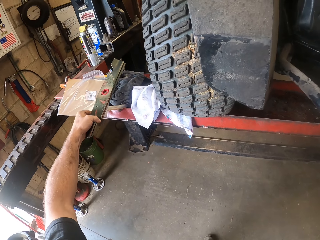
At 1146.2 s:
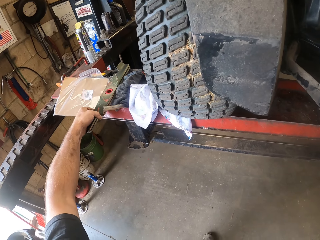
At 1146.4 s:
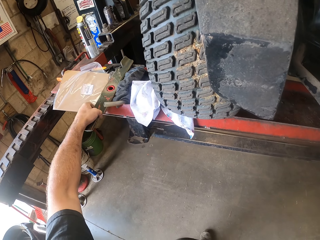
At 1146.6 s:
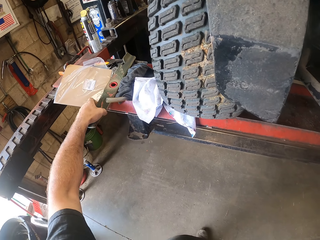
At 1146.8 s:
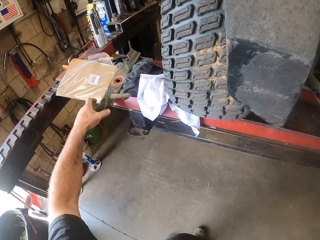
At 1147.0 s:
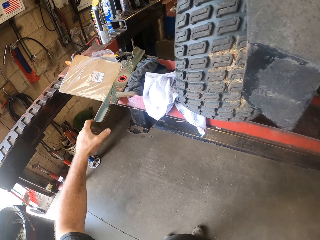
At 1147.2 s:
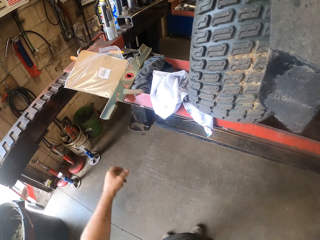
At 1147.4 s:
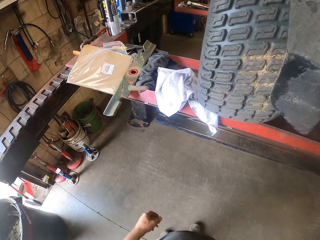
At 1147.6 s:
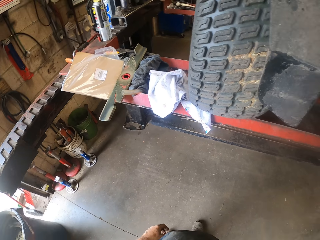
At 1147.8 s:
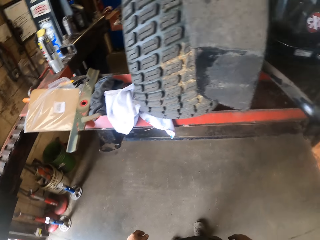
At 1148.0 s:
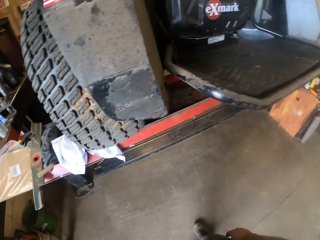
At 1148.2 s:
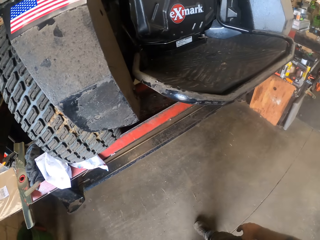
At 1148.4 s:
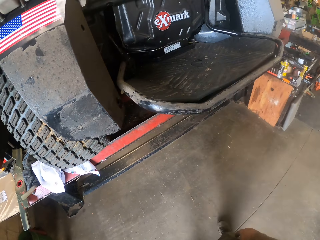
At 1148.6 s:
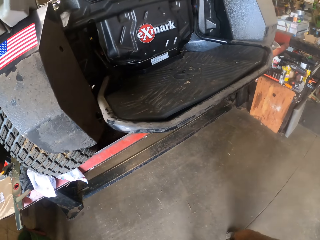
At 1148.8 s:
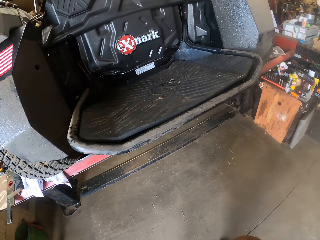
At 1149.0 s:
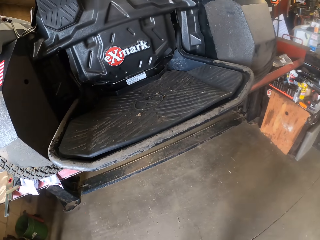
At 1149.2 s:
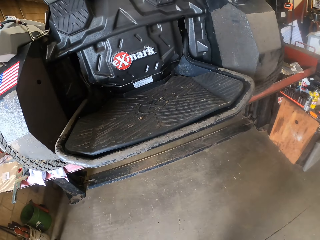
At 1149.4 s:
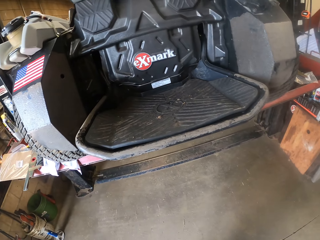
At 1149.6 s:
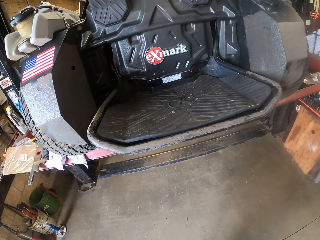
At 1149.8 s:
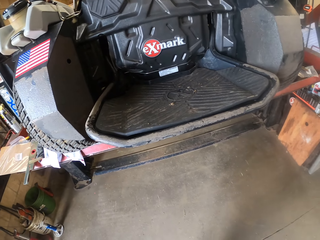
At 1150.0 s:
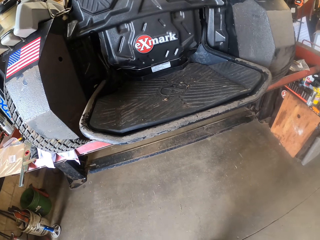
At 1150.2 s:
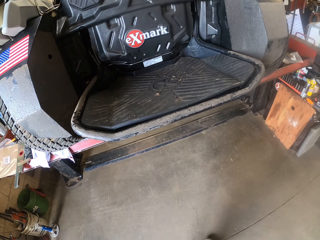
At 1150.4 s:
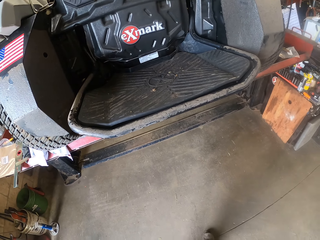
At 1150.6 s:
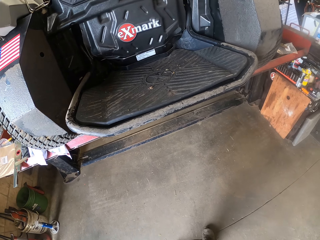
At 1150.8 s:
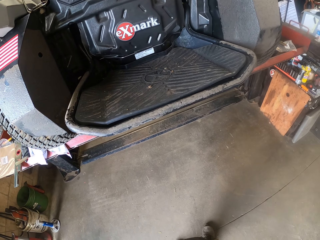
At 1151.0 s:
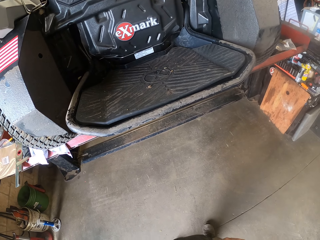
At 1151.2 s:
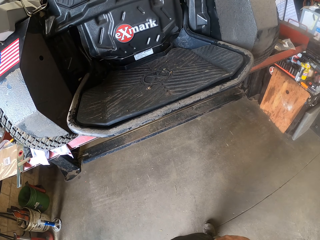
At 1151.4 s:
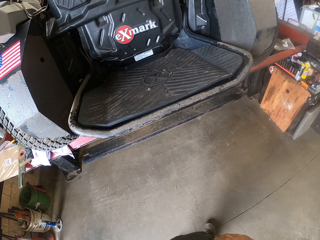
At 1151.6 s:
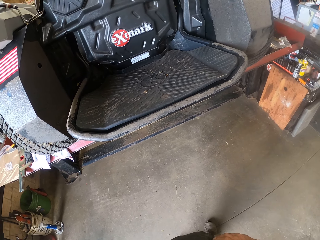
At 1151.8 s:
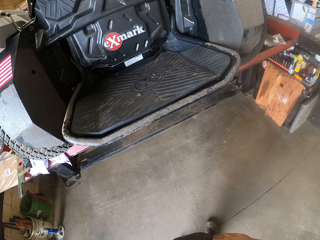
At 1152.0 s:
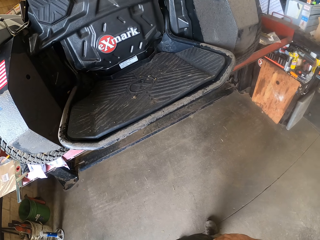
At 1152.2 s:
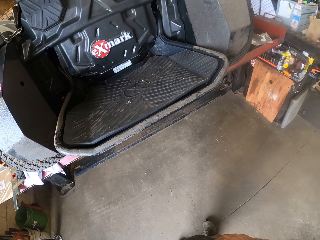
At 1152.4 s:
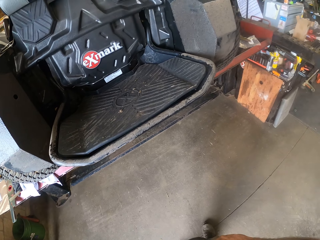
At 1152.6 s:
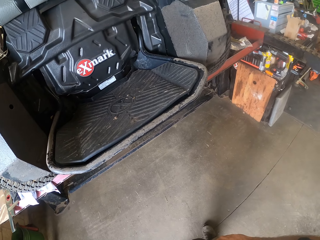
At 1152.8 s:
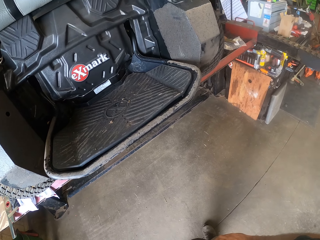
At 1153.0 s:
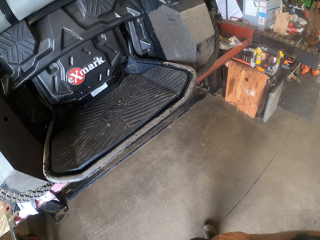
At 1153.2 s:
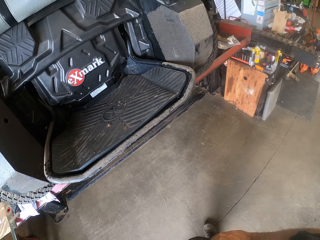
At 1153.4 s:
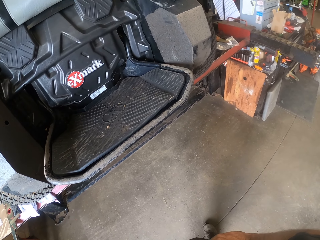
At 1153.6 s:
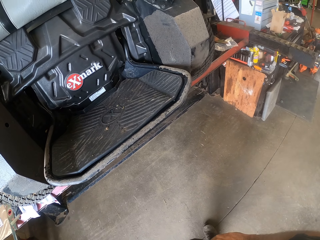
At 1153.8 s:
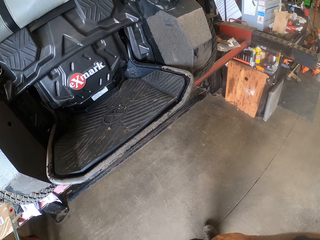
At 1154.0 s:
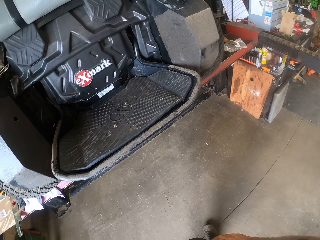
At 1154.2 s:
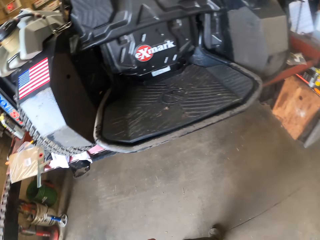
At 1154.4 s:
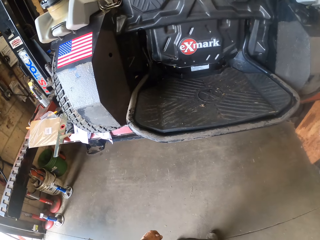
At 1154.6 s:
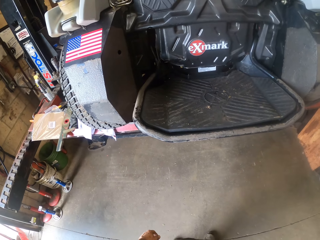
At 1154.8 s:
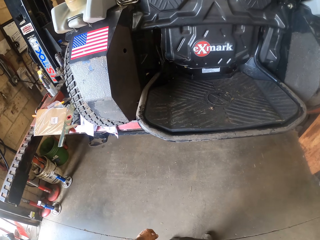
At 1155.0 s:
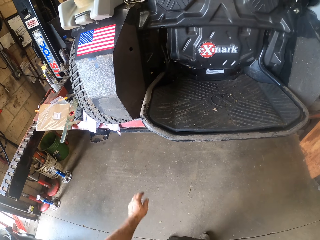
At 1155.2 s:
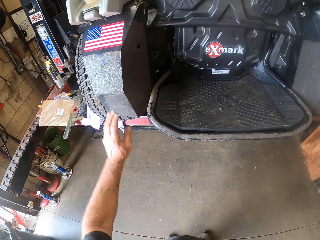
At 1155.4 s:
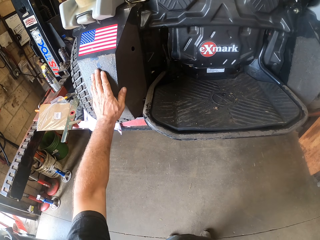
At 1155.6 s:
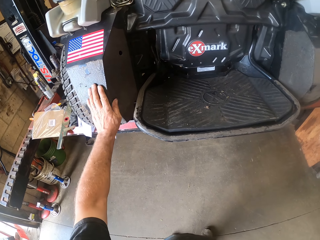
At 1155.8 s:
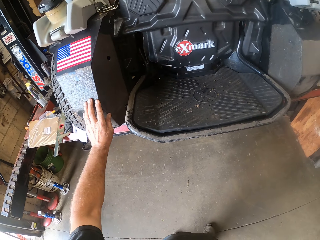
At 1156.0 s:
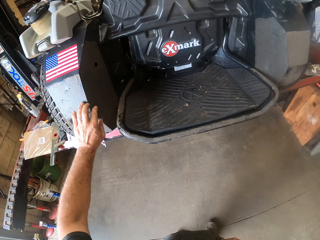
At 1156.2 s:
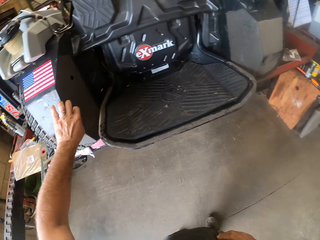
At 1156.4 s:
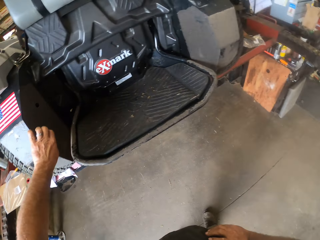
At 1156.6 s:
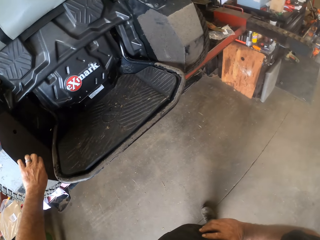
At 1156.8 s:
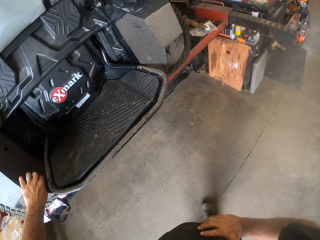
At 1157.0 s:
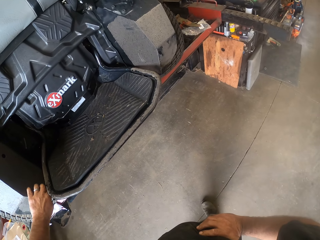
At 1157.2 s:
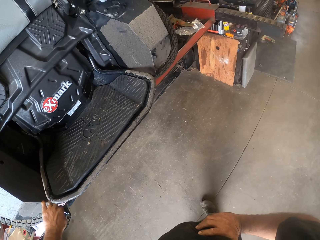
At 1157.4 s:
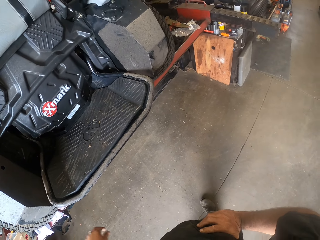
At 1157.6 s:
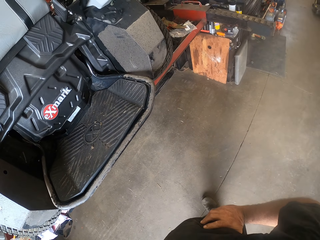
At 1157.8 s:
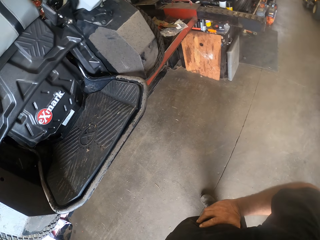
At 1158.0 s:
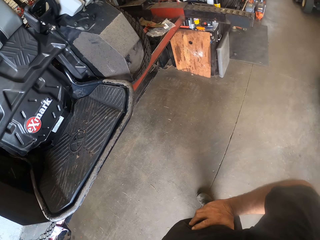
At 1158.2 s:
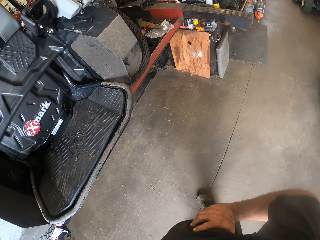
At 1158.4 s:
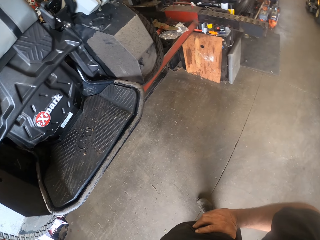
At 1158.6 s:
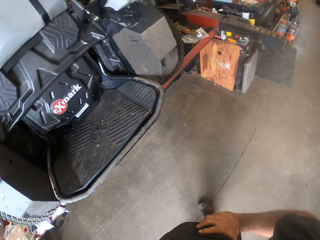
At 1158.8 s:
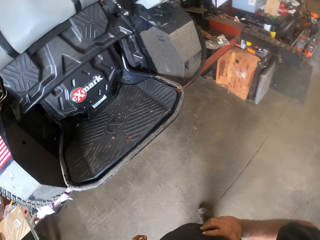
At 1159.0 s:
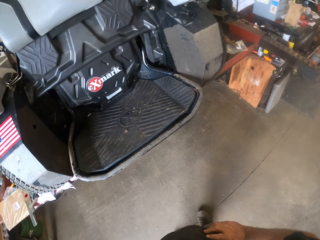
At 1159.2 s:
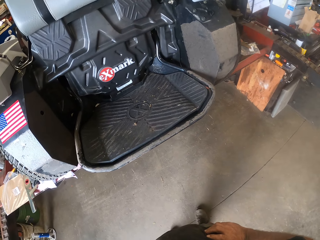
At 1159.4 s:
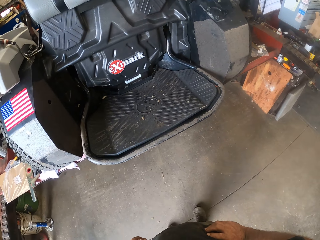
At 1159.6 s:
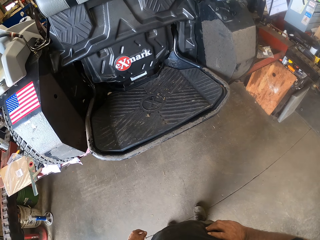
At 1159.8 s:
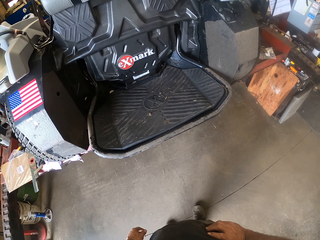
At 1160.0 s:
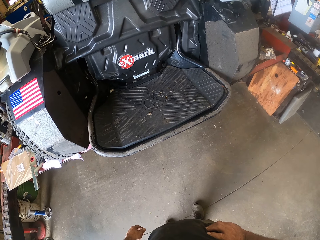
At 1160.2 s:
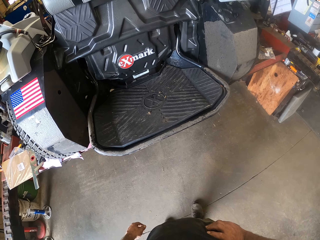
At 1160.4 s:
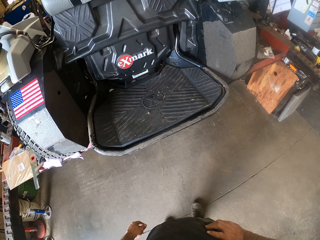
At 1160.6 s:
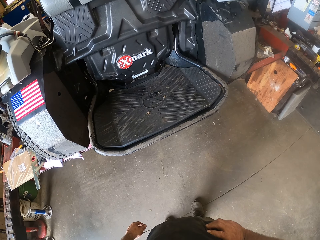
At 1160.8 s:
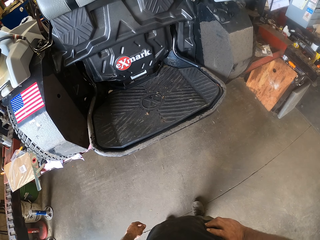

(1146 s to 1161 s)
The camera wearer drops the blade in his left hand on the auto lift. He looks at the eXmark mower. He lowers the lawn mower on the auto lift. He touches the lawn mower with his left hand. He removes his left hand from the auto lift.

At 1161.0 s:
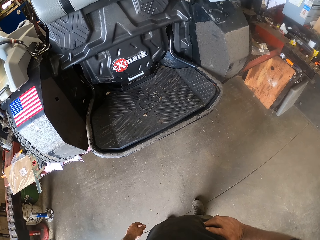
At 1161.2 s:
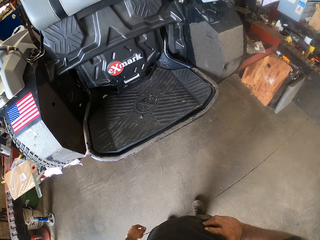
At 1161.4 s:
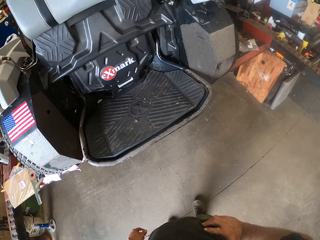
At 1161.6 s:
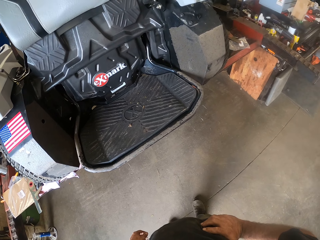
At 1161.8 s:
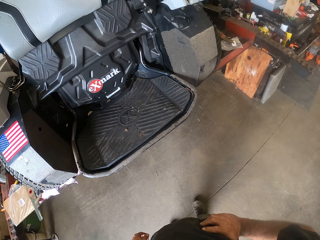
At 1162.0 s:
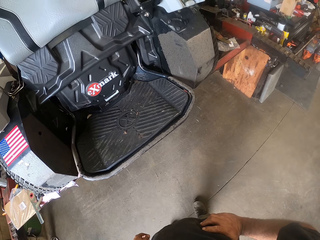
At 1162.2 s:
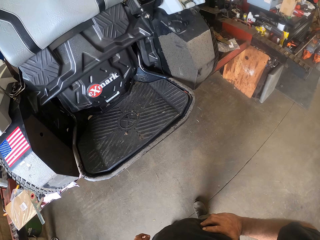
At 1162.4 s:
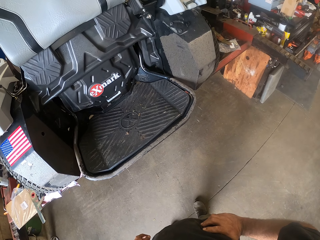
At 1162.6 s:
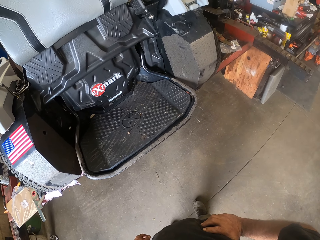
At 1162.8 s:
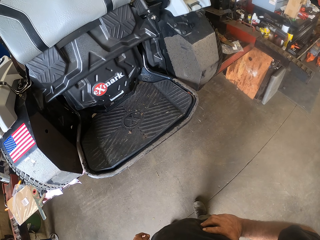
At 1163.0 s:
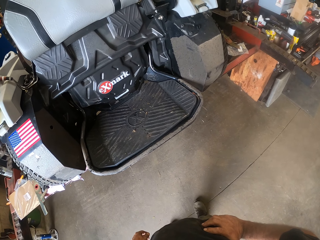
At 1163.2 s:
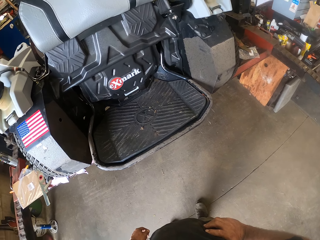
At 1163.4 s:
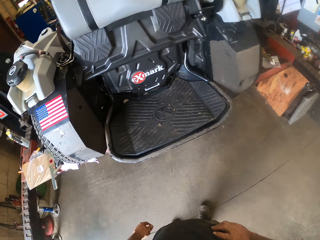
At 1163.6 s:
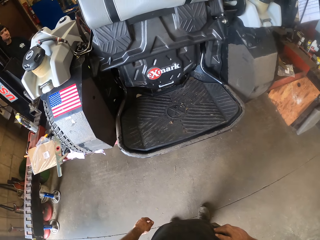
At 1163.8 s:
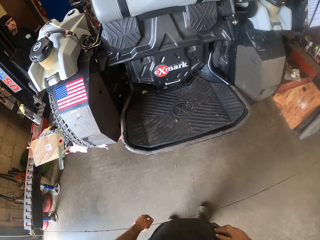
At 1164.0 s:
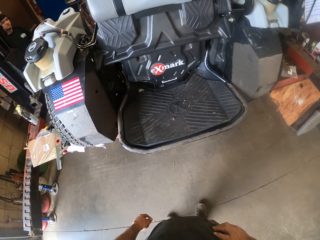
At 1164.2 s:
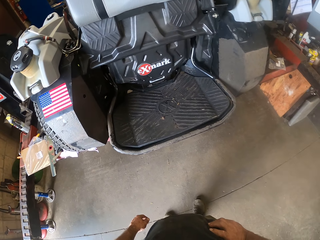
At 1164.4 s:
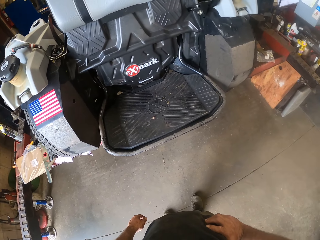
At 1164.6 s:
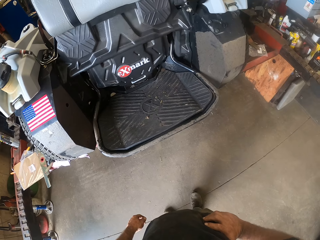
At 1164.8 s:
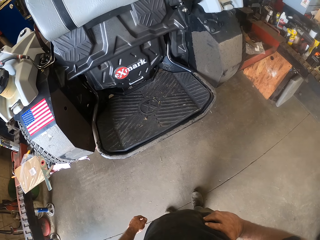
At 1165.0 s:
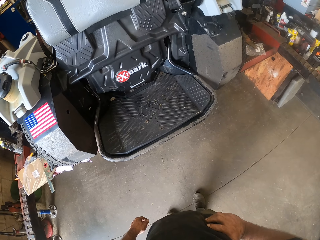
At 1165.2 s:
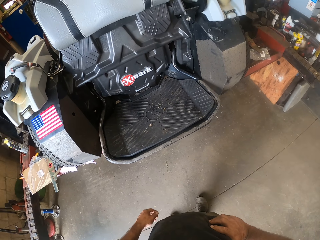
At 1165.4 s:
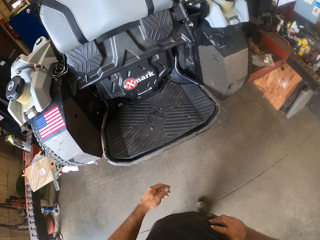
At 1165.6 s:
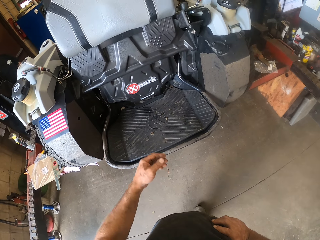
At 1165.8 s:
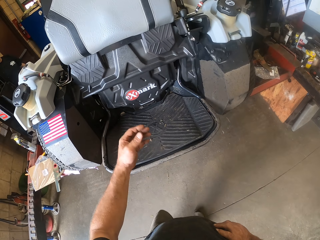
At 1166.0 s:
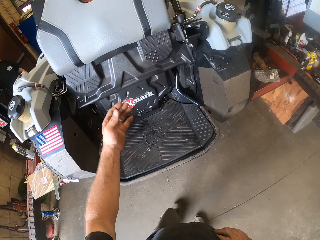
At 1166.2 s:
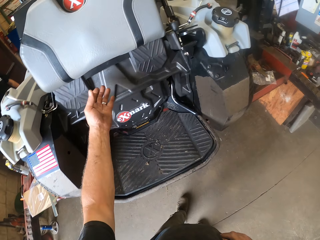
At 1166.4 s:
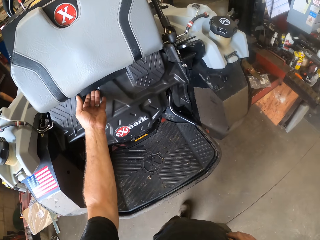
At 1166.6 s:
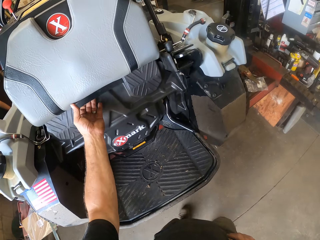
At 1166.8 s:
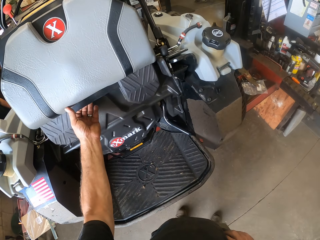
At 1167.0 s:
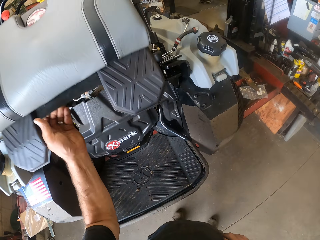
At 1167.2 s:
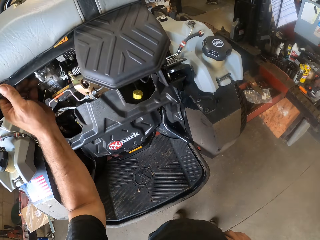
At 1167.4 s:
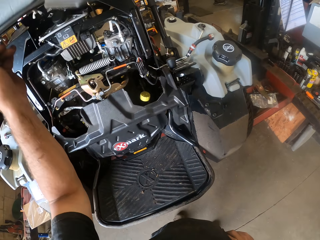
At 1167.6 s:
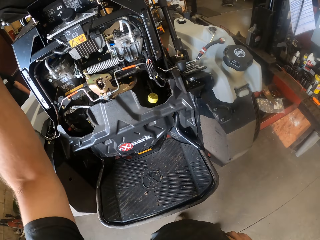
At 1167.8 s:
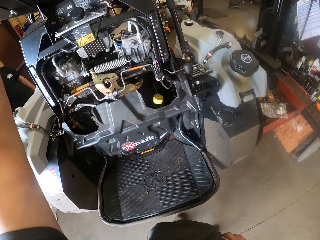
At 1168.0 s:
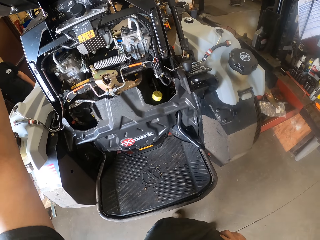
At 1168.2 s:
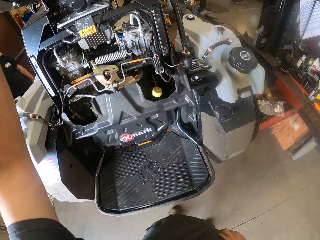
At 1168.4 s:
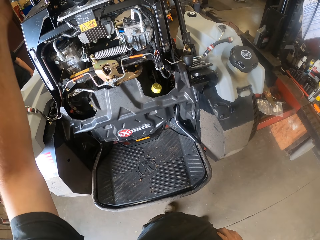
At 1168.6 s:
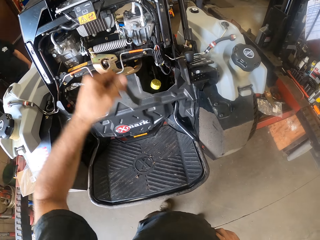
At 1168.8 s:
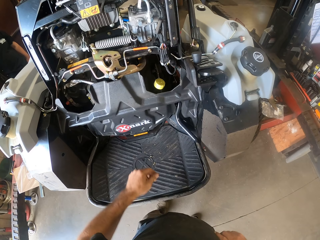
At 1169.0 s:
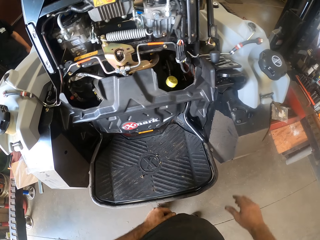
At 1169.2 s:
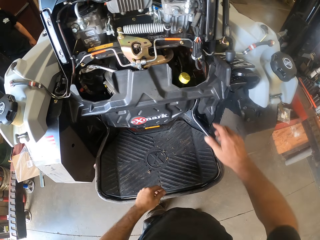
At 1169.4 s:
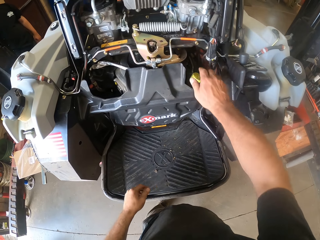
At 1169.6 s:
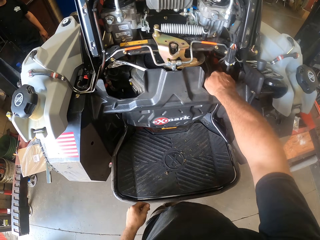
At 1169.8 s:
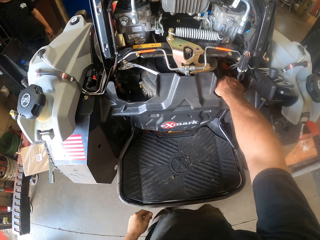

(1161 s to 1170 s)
The camera wearer opens the engine compartment of the lawn mower with his left hand.
